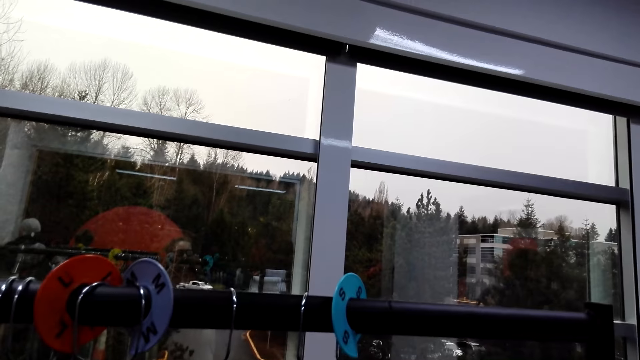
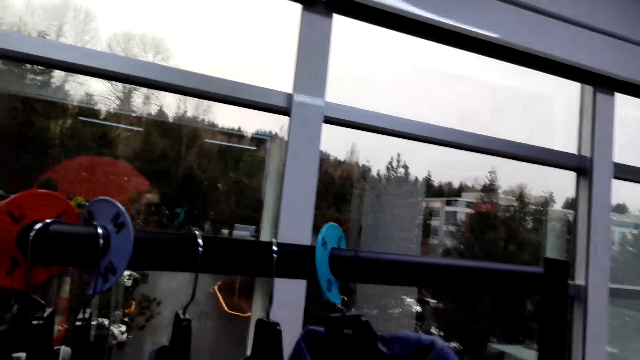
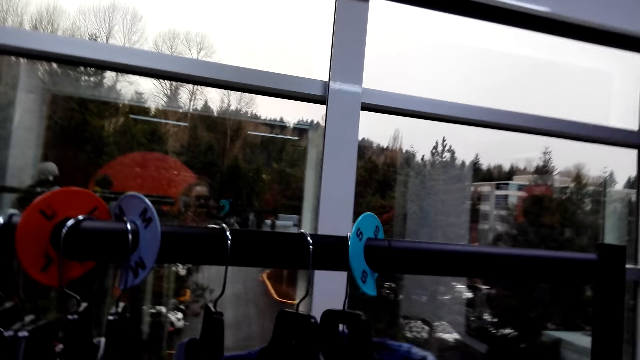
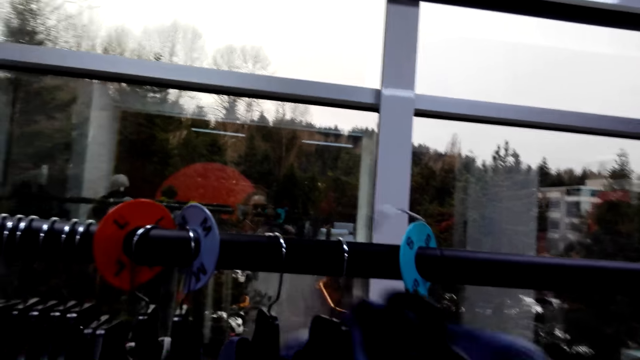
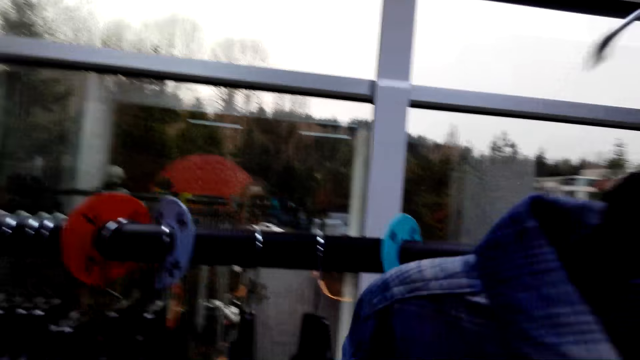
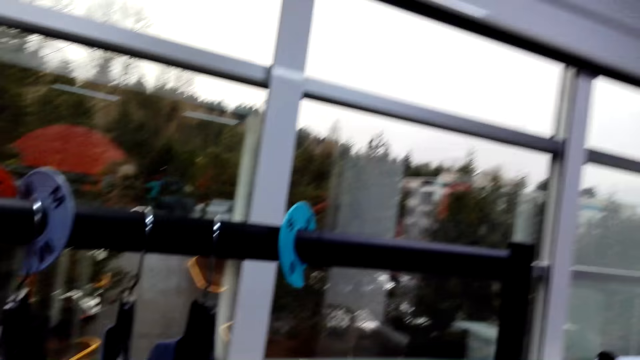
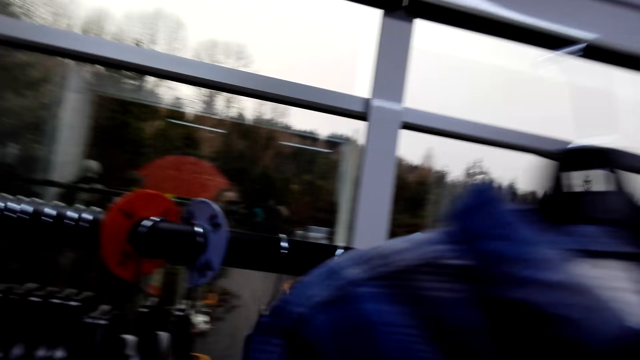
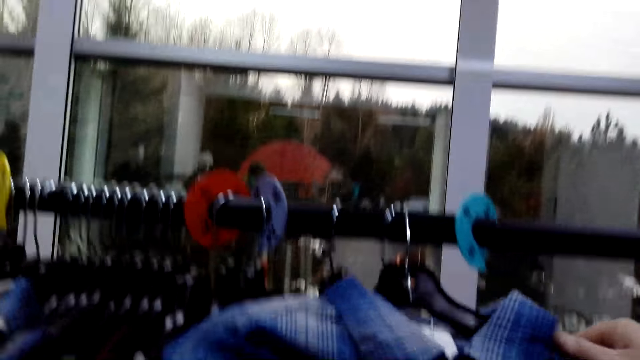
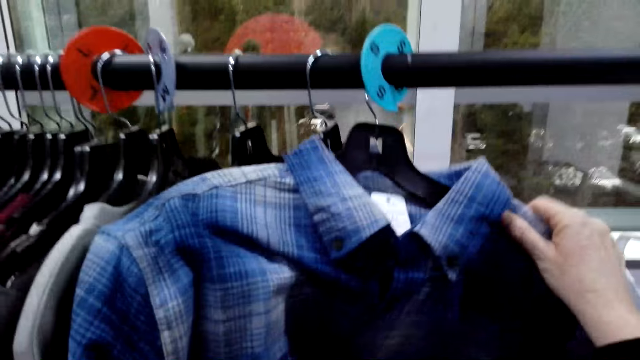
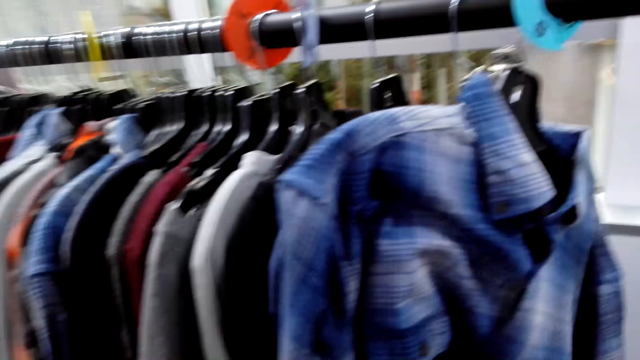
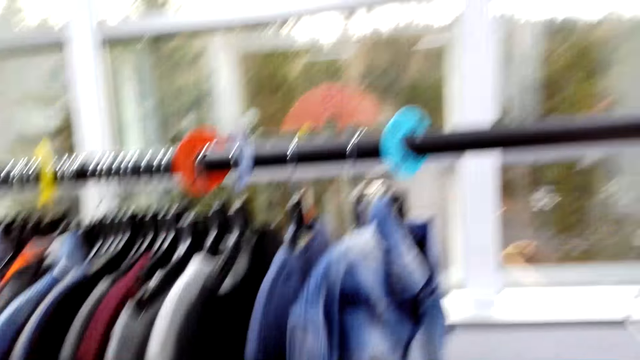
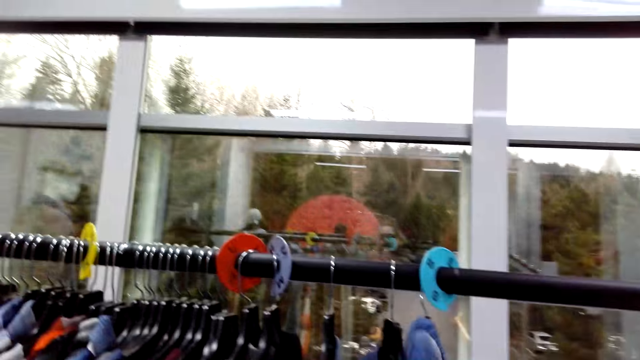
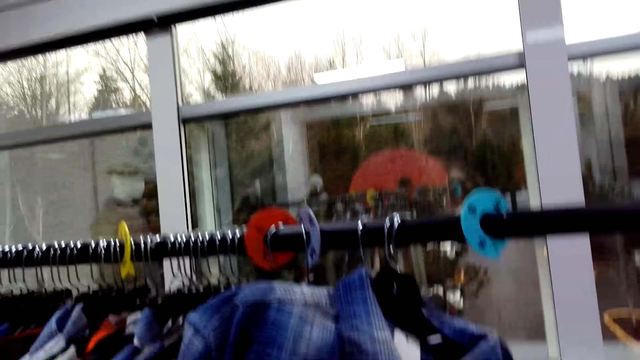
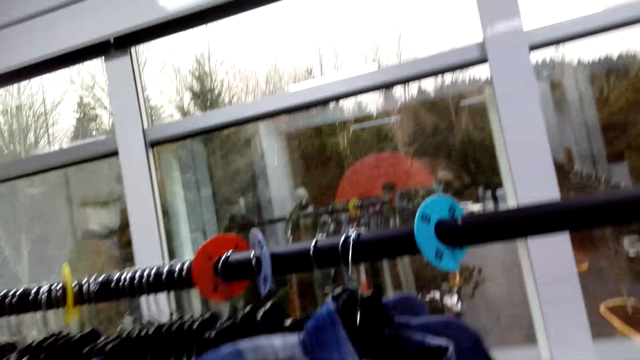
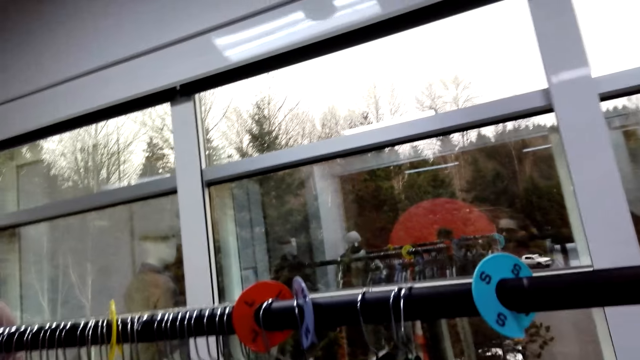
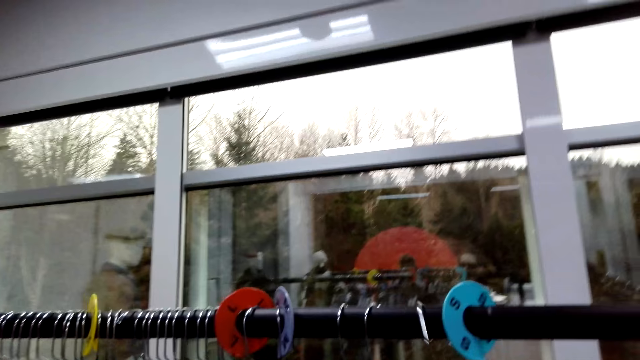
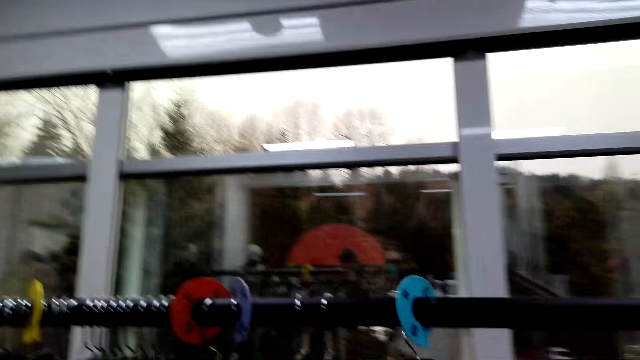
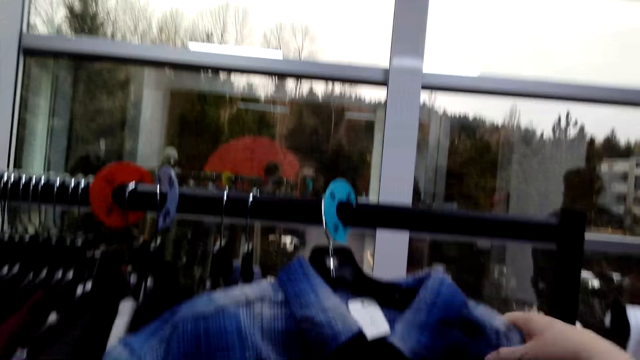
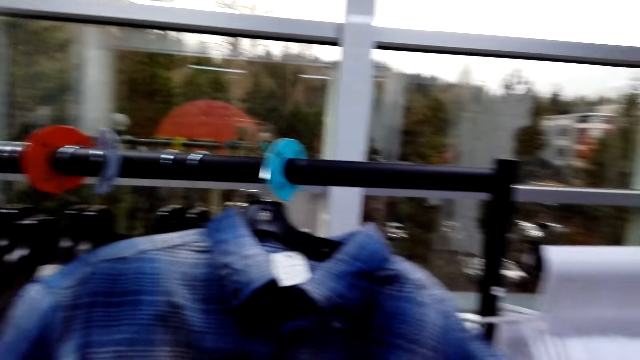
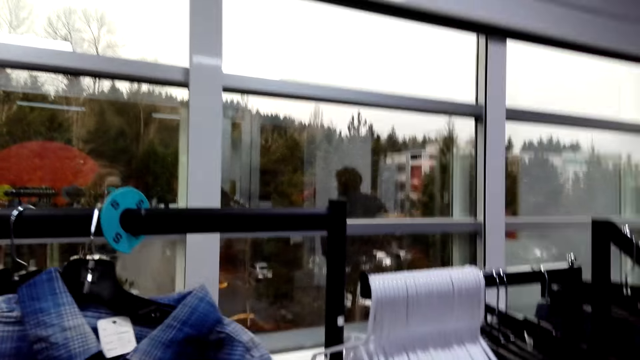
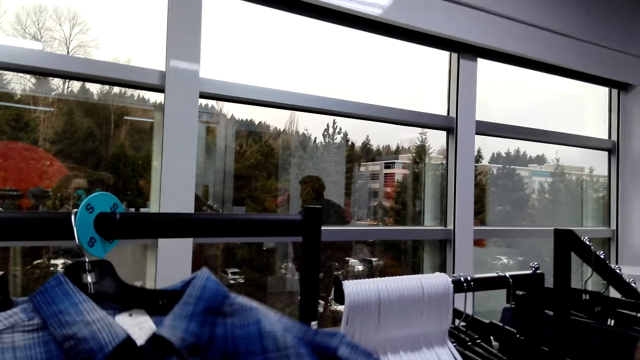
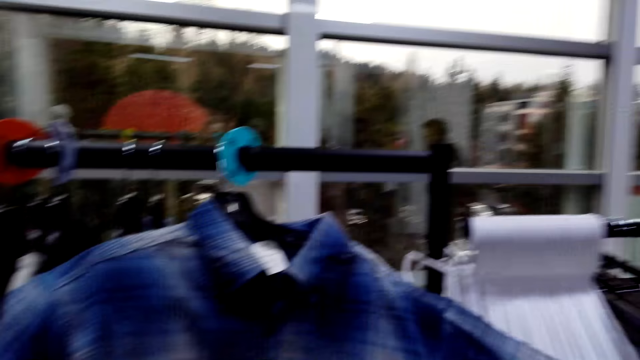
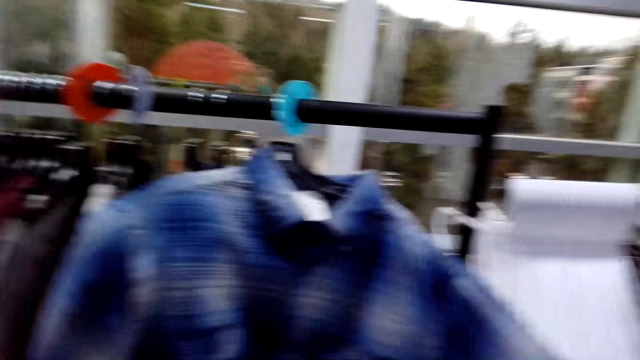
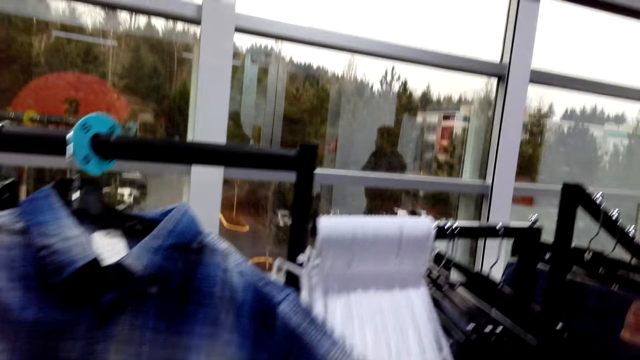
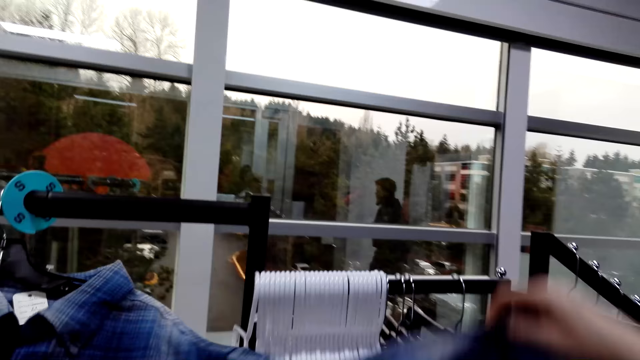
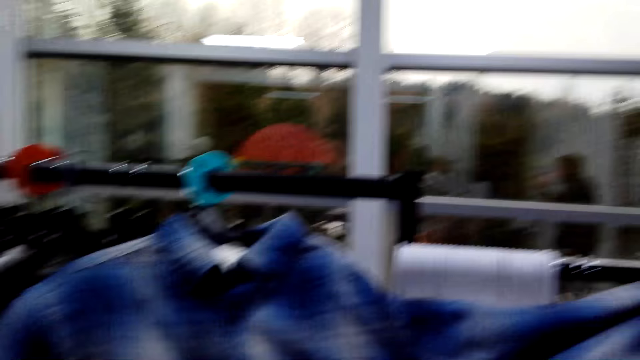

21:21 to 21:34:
The camera wearer speaks. They take a cloth and put the cloth. They pick up a shirt. They hold the cloth.

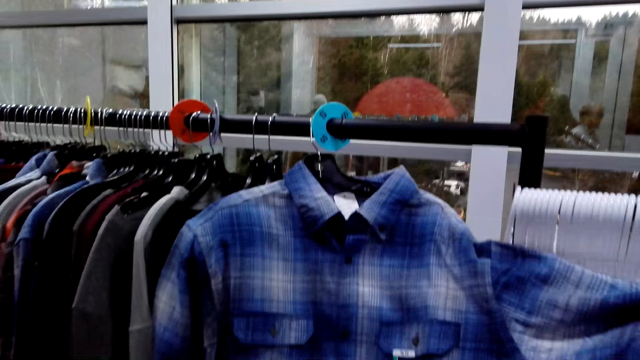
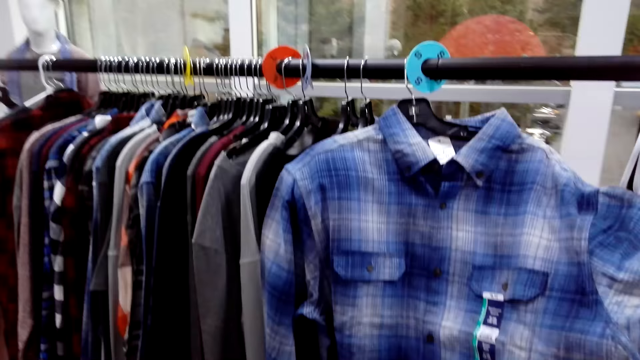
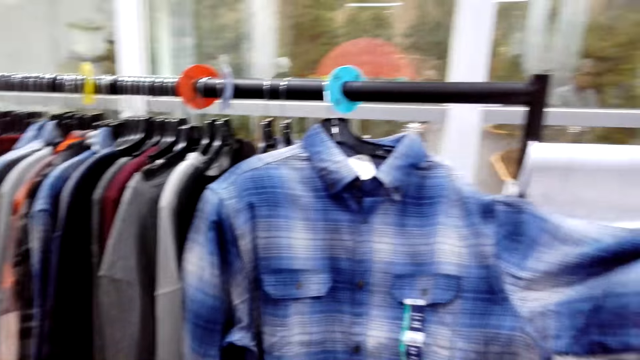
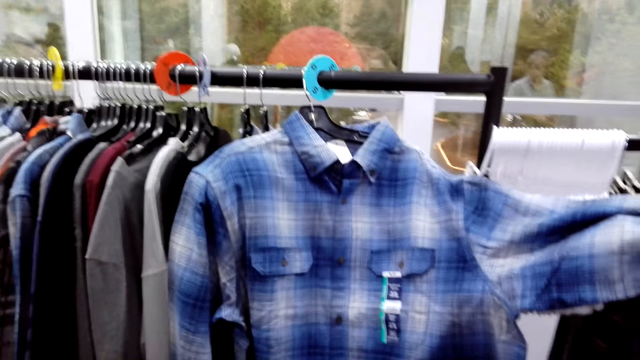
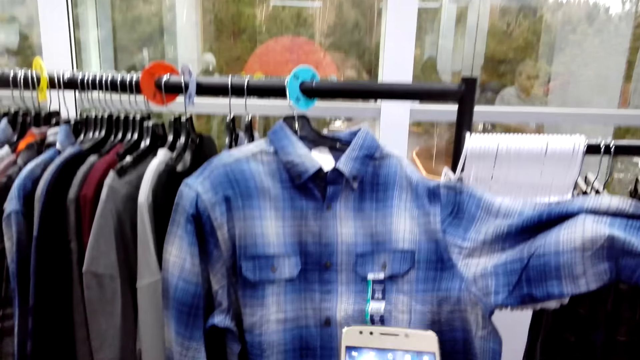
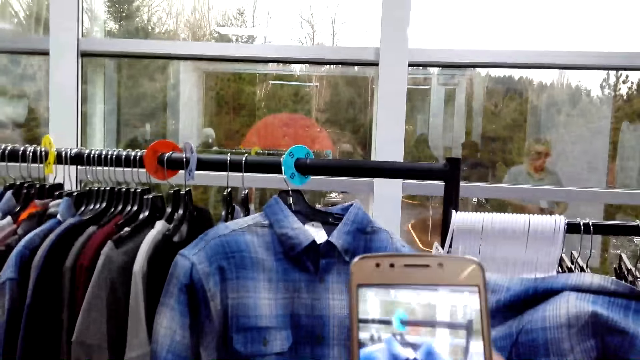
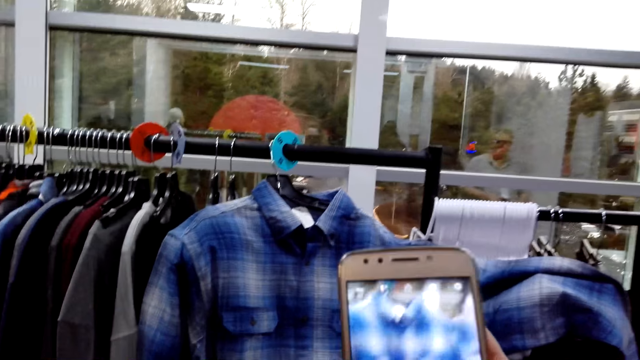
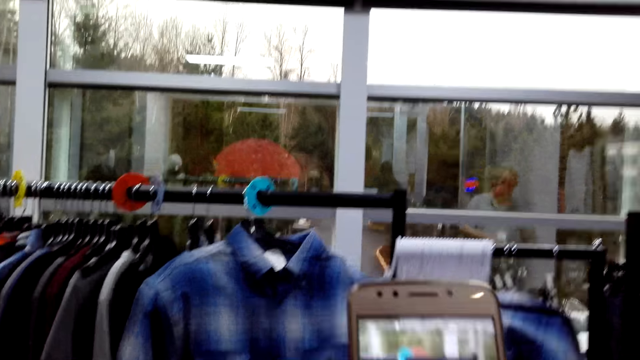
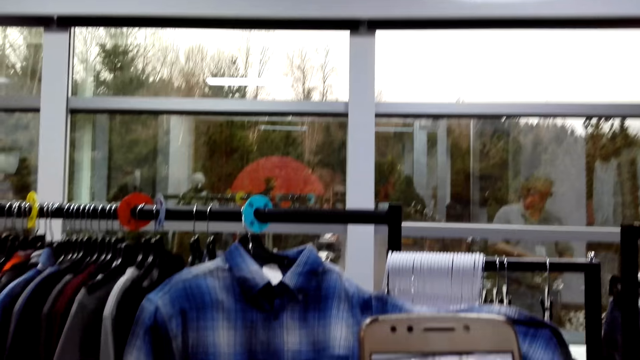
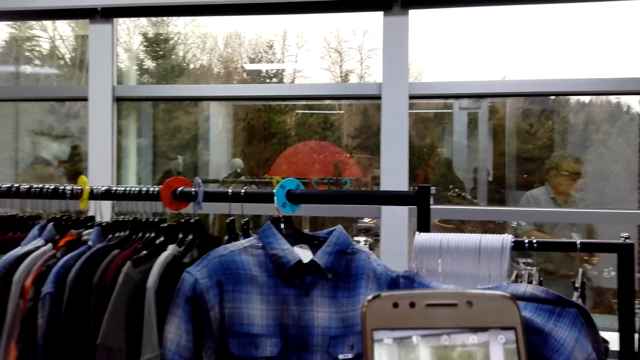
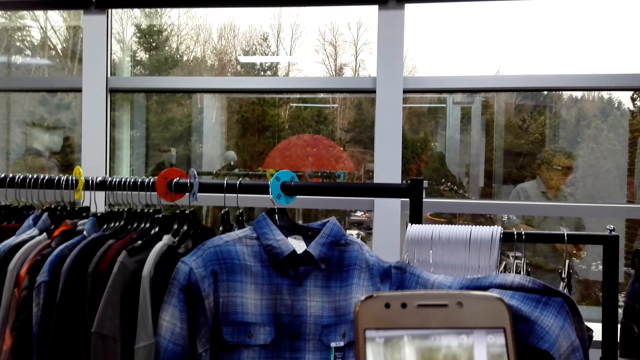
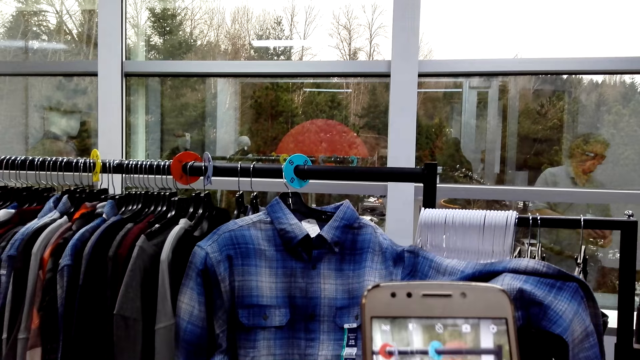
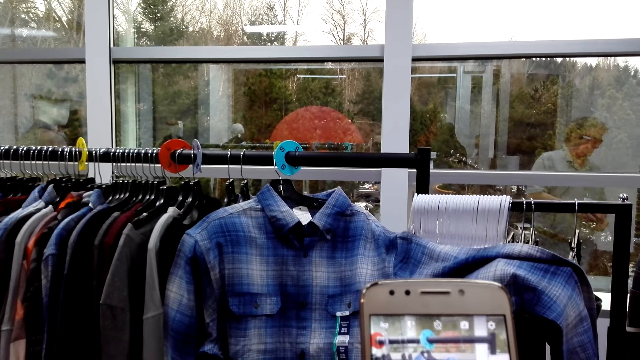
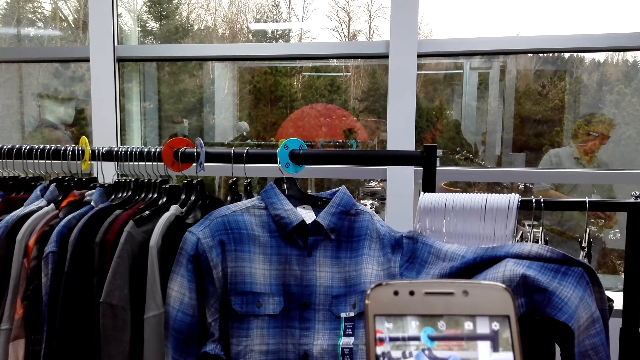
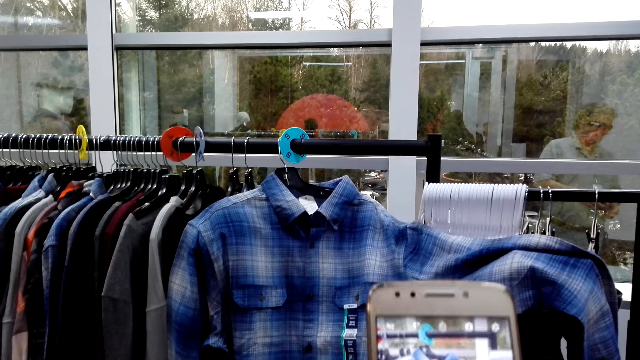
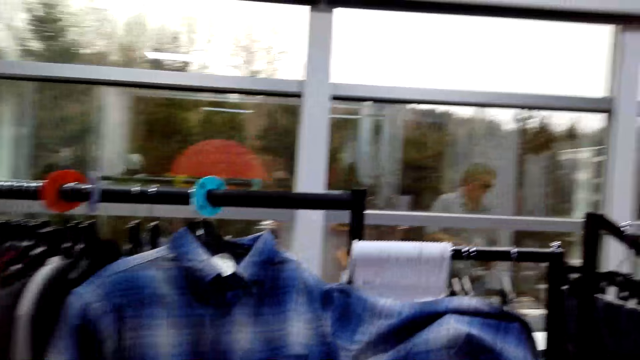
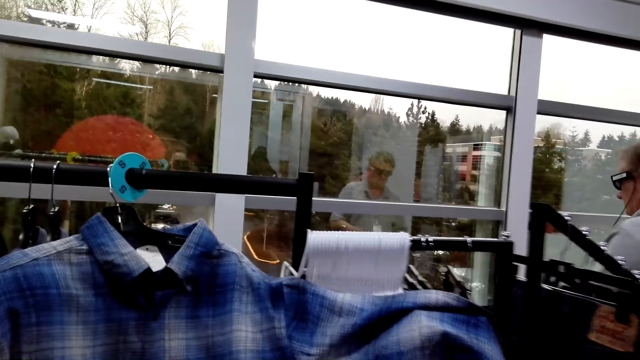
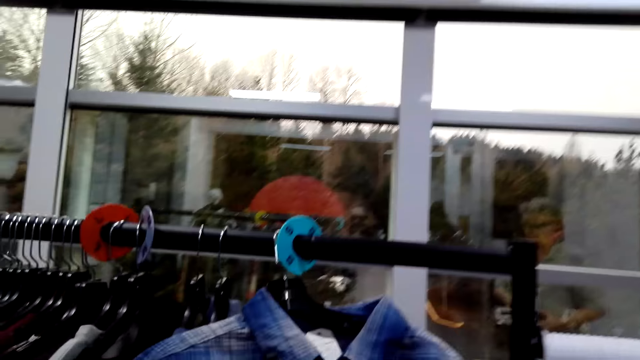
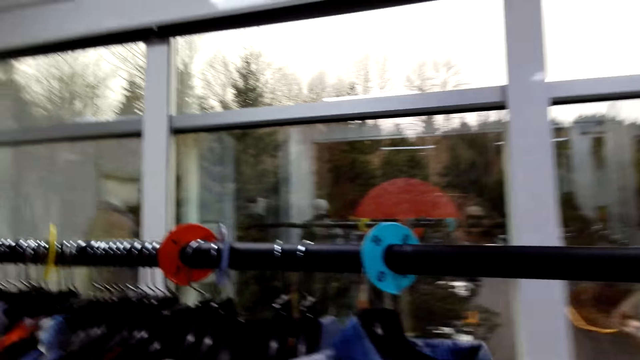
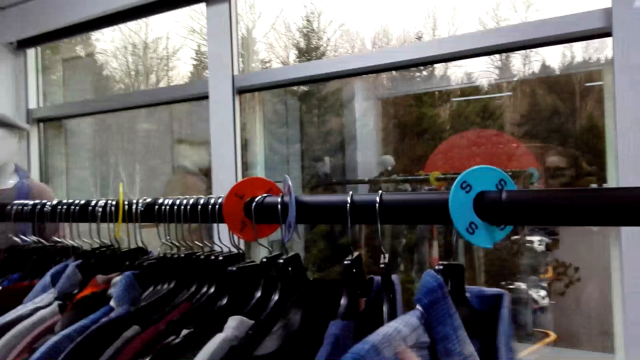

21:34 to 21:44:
The camera wearer takes a photo of the shirt. A man speaks. The camera wearer speaks.
